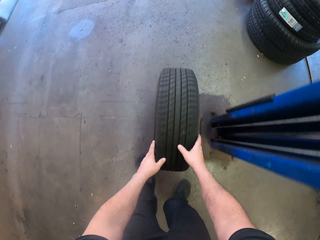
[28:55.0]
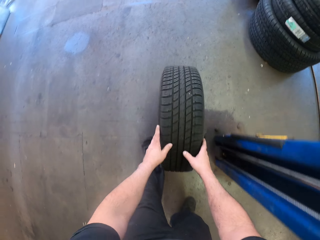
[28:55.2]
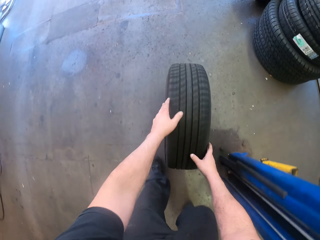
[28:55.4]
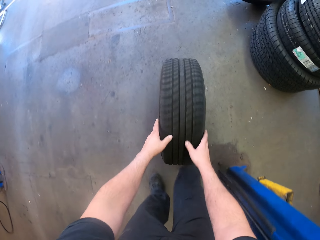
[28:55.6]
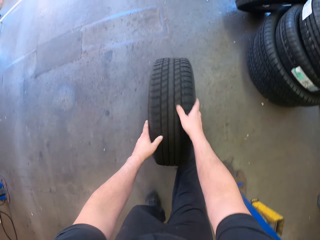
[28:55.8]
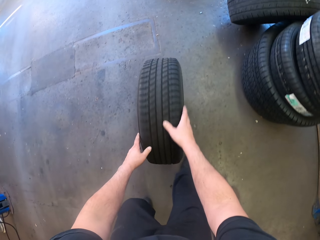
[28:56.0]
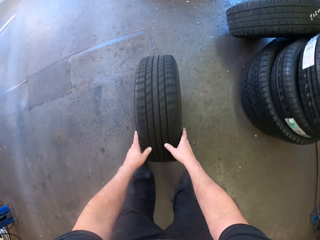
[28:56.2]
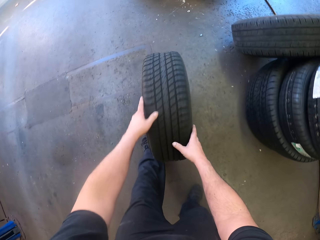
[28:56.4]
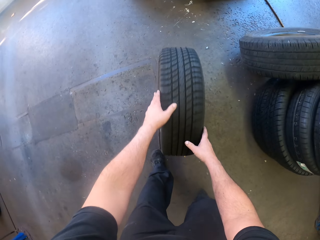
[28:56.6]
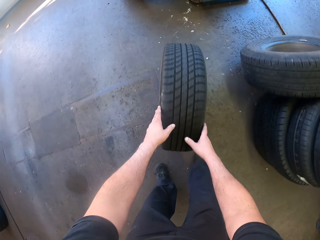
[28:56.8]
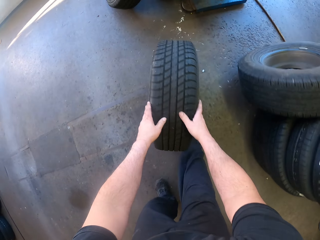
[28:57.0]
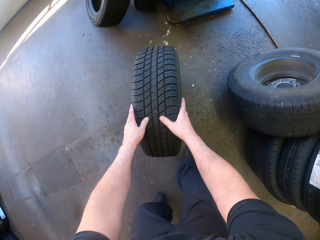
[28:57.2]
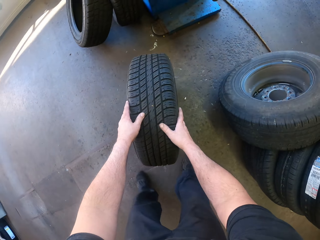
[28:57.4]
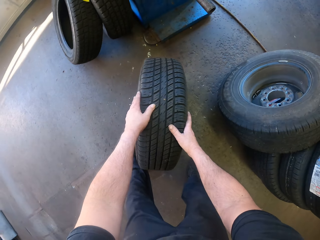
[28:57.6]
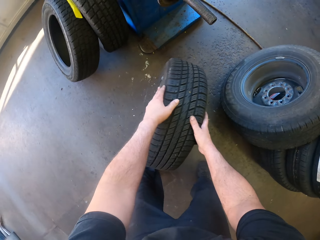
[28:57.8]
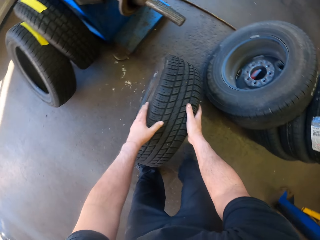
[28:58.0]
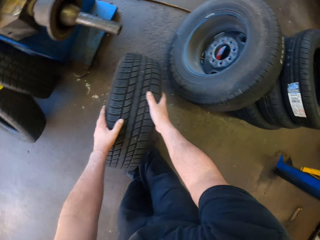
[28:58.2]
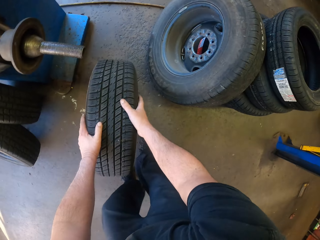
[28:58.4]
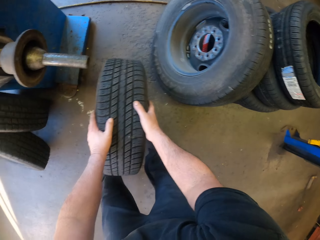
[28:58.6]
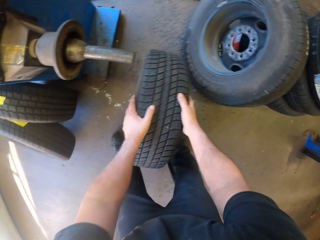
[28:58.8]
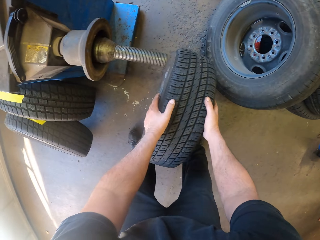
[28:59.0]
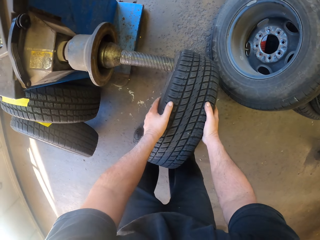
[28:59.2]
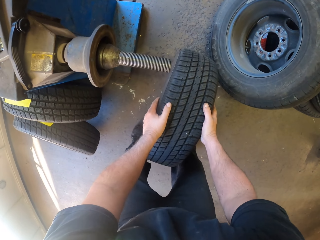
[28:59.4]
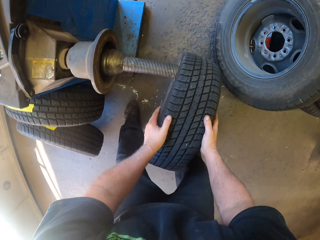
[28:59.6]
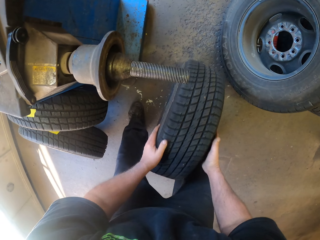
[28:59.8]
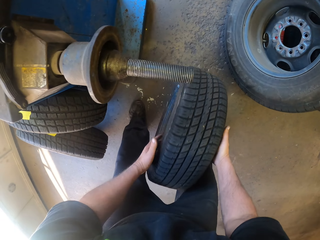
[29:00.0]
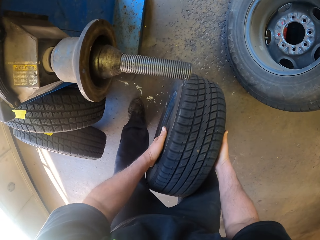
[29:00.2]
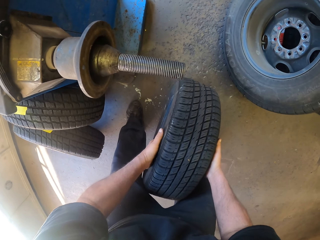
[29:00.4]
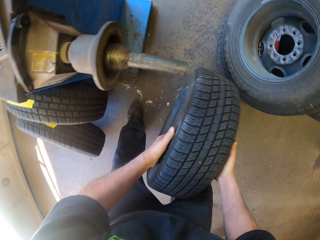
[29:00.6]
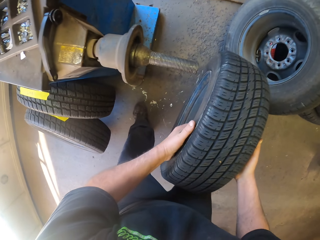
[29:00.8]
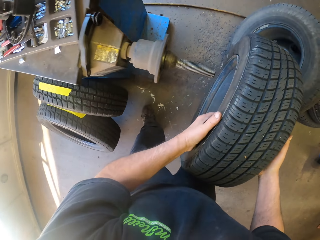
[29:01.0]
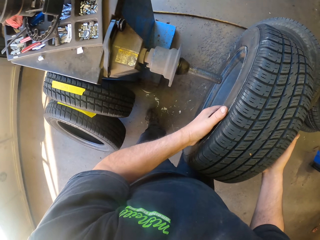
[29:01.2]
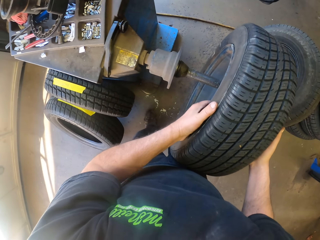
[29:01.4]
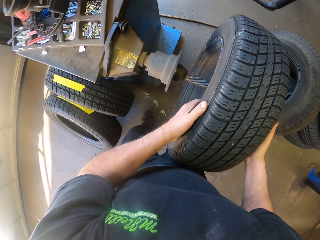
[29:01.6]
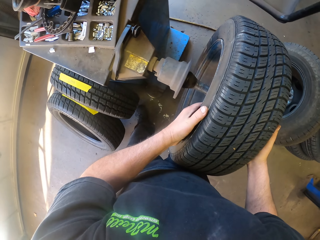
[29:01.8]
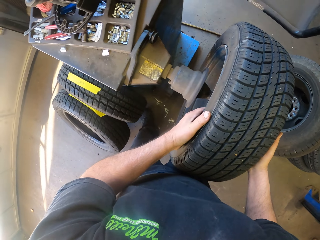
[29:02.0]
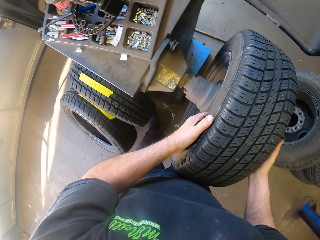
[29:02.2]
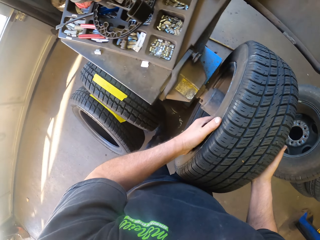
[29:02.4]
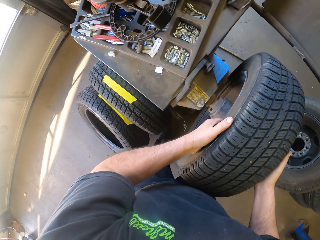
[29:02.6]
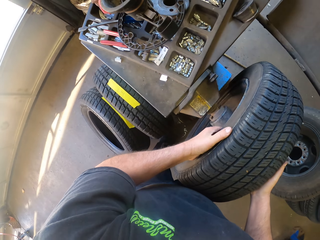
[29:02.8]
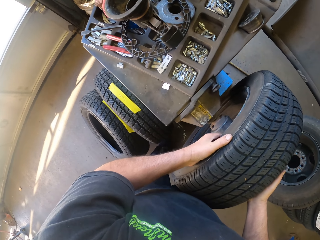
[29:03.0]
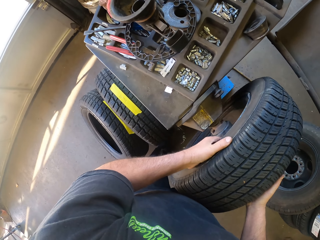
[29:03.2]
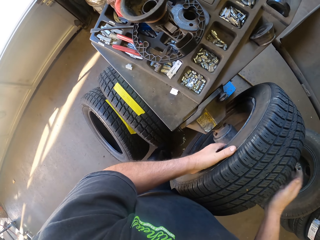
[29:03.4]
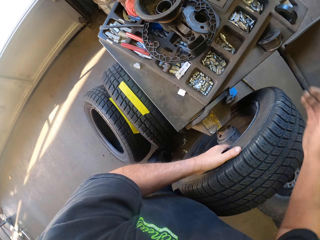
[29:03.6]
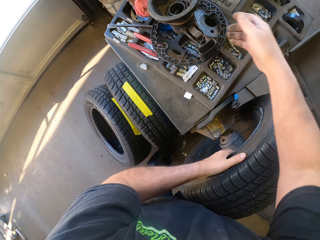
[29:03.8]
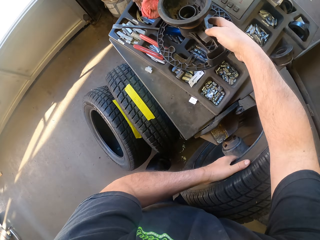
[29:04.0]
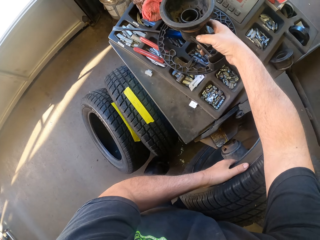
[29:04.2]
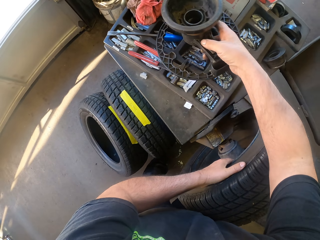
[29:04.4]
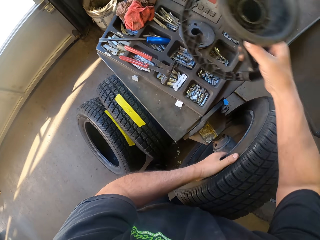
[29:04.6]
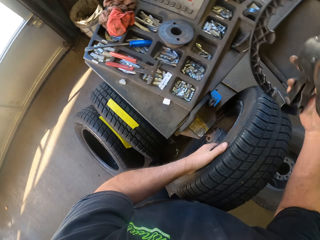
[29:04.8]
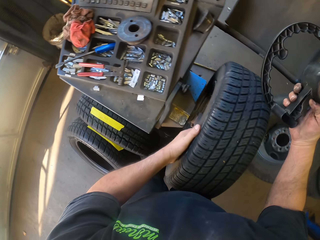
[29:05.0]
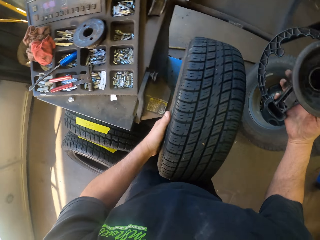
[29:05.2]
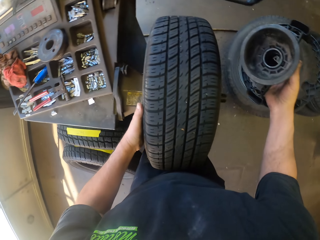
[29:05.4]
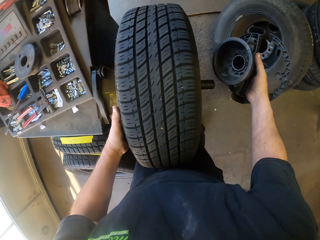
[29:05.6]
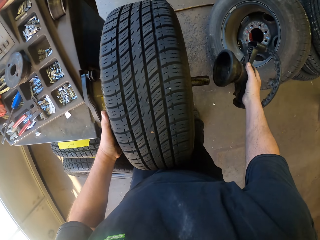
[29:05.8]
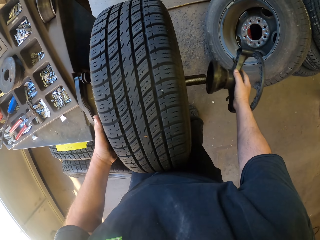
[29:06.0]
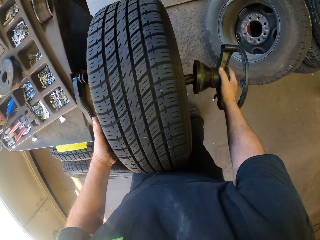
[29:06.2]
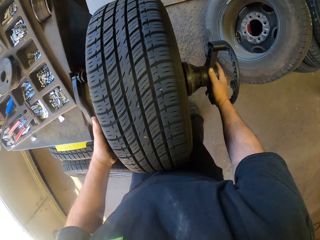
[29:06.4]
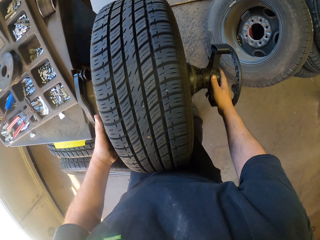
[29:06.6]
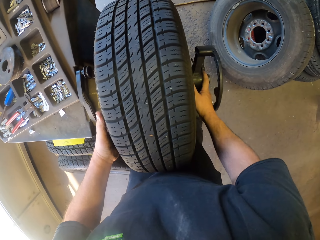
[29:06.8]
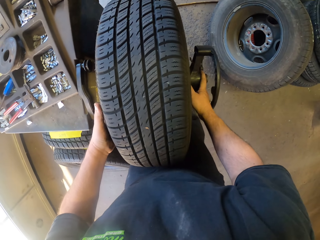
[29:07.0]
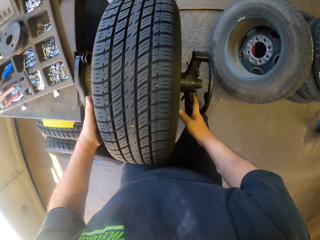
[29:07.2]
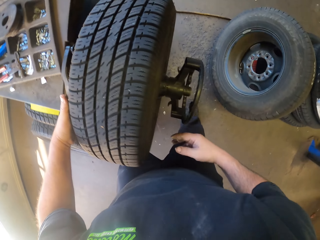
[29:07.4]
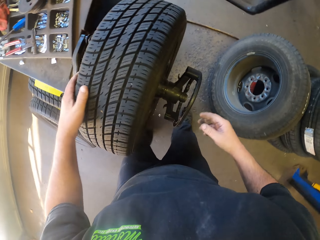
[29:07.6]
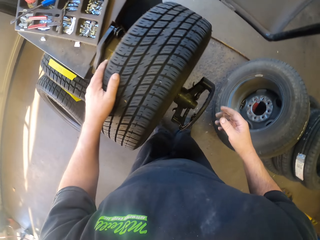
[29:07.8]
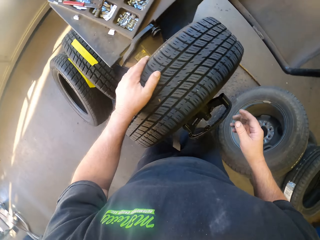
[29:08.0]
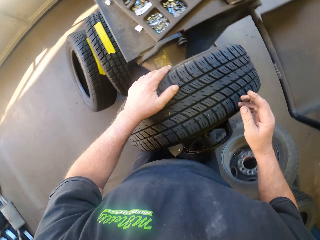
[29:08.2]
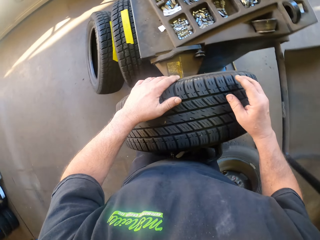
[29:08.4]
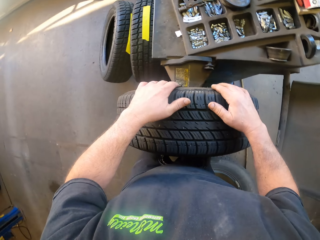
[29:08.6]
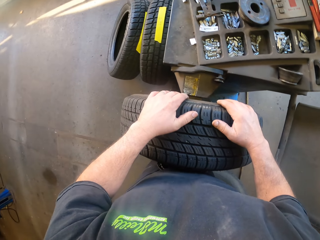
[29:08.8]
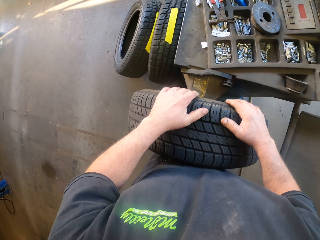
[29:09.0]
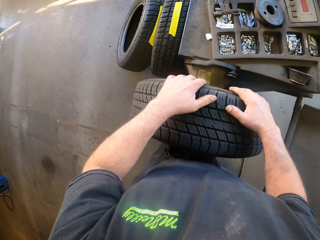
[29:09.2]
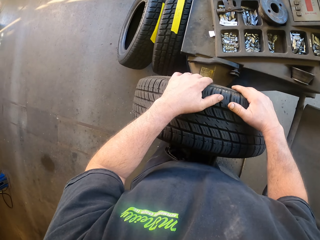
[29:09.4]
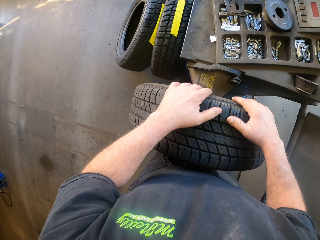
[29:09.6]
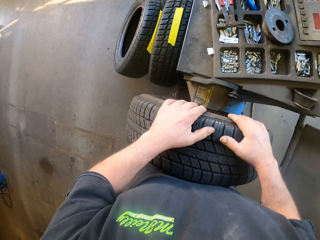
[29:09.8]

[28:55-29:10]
The camera wearer lifts the tire on the floor into the wheel balancer. They insert the wheel on the wheel balancer machine. They pick up a driving wheel or tire holder. They insert the driving wheel on the wheel balancer machine. They compress the wheel on the wheel balancer machine.

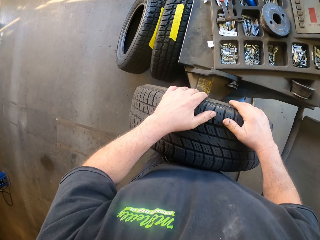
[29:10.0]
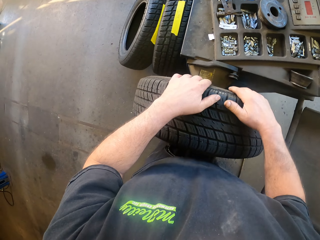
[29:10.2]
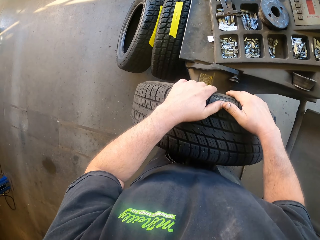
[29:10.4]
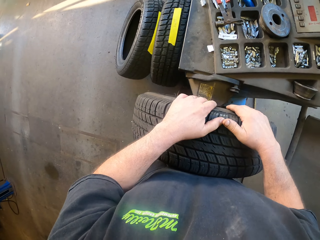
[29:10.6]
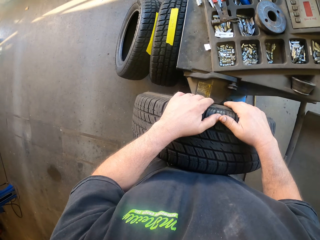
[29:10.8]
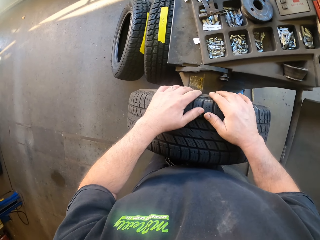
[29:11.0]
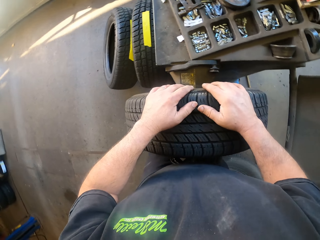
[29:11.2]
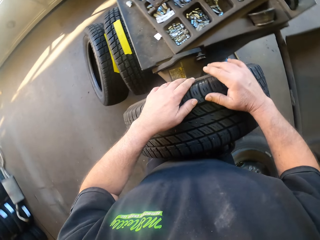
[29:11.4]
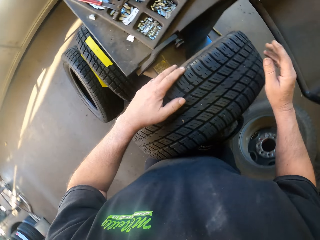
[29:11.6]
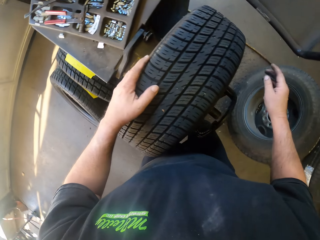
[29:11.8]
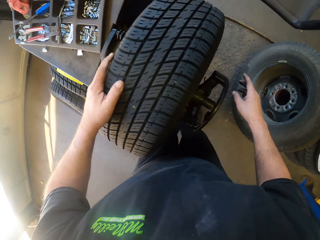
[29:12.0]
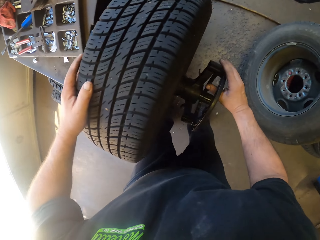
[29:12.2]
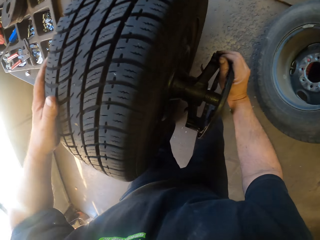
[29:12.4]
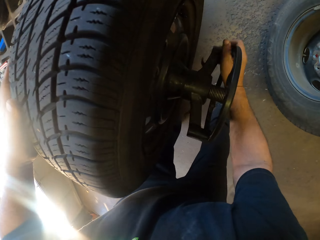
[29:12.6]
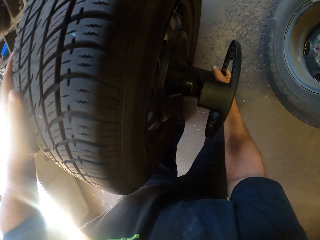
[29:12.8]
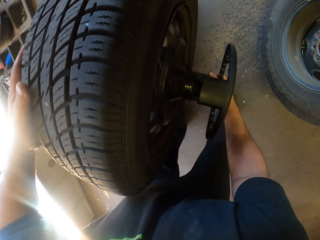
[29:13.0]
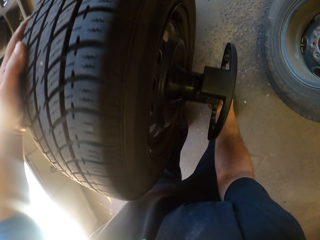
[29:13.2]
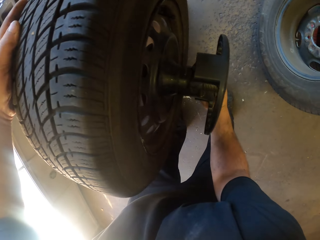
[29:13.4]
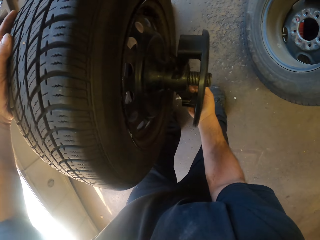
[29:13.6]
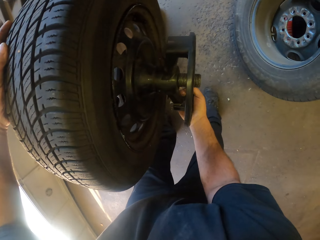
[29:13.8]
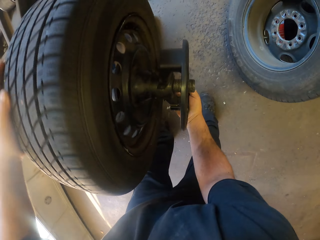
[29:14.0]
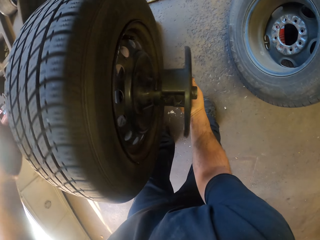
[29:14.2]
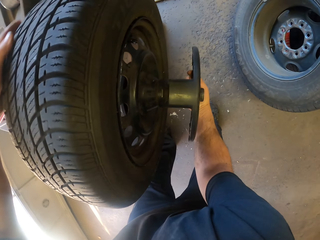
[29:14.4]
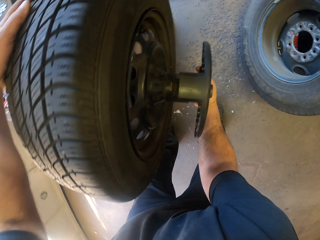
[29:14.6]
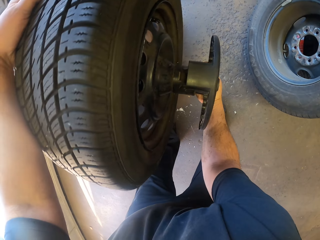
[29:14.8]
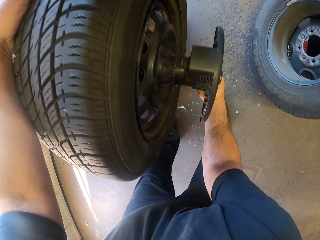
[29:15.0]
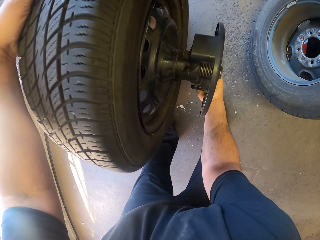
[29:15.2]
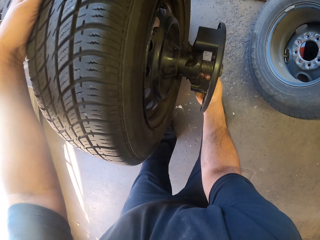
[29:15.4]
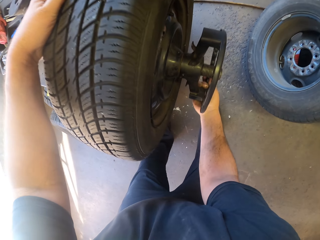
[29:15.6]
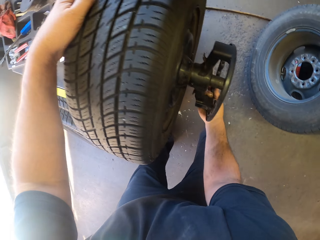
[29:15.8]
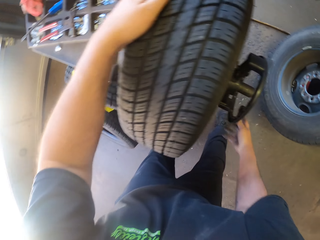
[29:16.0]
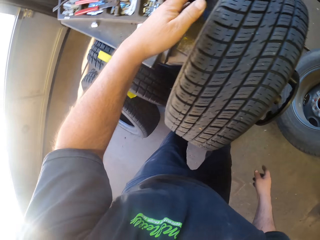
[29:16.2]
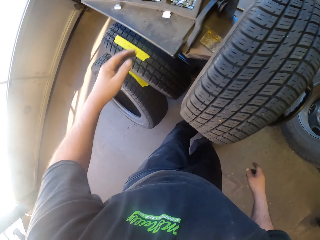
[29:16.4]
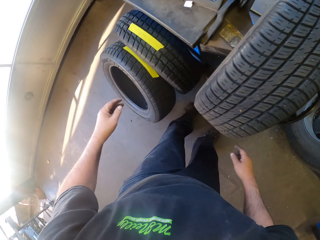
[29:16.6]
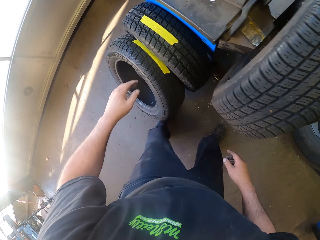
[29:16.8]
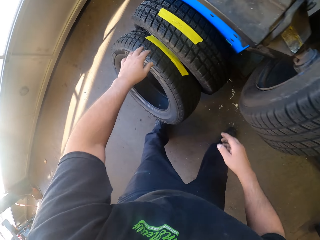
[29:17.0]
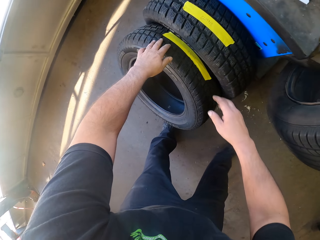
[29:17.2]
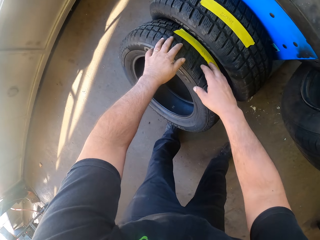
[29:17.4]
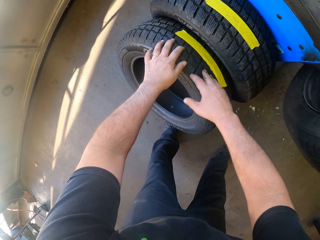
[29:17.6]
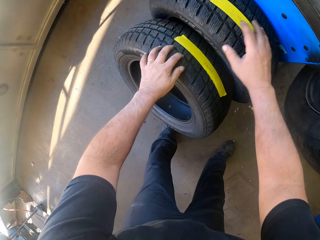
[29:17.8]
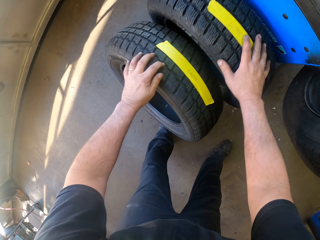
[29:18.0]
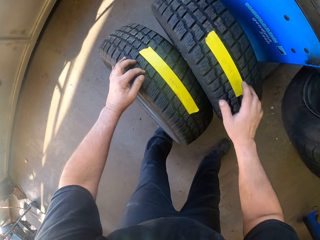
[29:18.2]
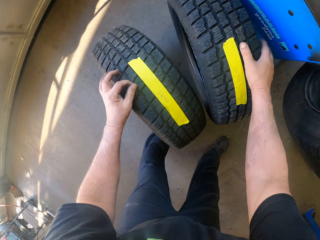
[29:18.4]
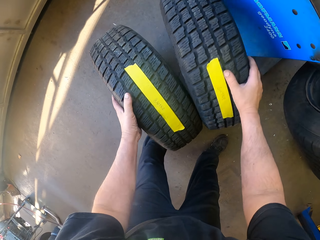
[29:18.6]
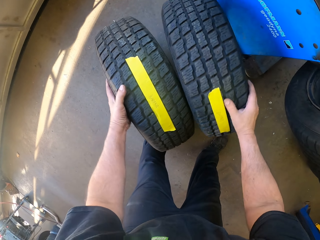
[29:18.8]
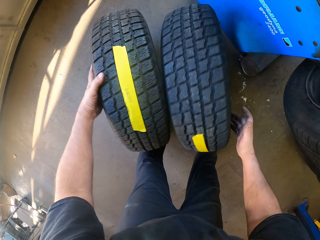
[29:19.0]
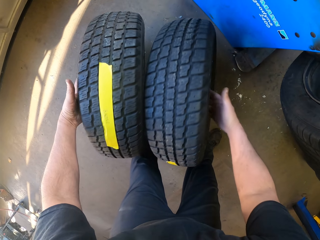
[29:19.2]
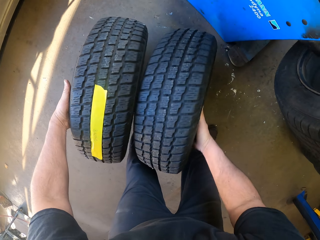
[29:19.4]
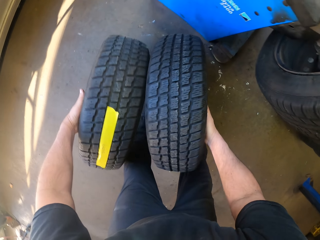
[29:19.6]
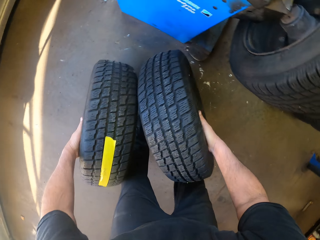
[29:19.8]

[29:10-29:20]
The camera wearer tightens the tire holder. They rotate the driving wheel on the wheel balancer machine. They pick up wheels on the floor and reposition the tires.
